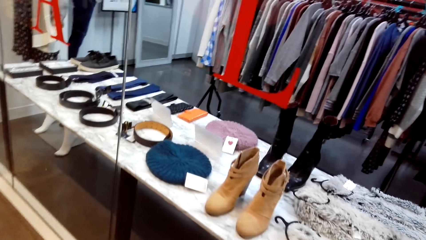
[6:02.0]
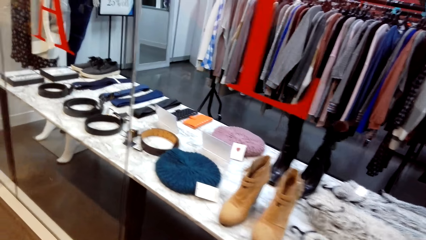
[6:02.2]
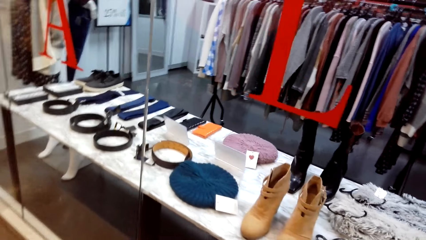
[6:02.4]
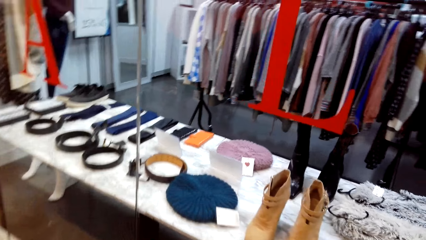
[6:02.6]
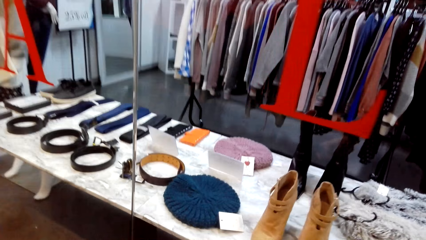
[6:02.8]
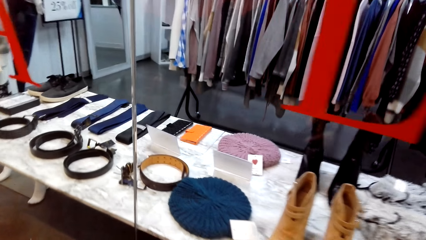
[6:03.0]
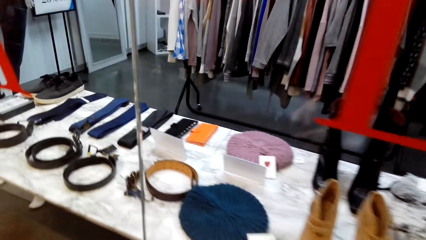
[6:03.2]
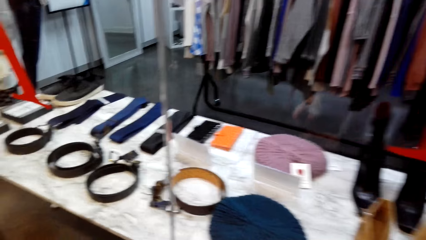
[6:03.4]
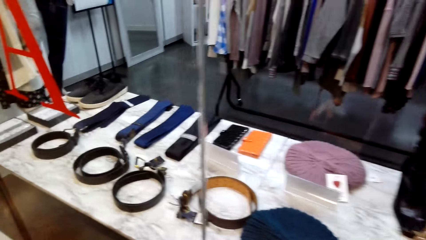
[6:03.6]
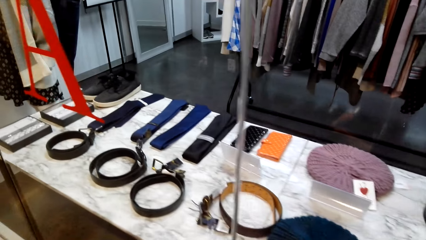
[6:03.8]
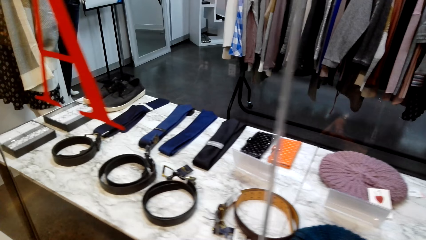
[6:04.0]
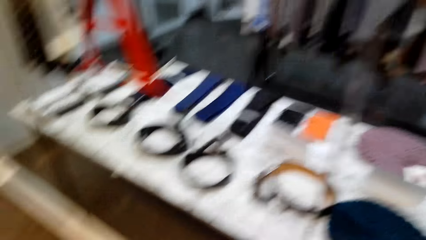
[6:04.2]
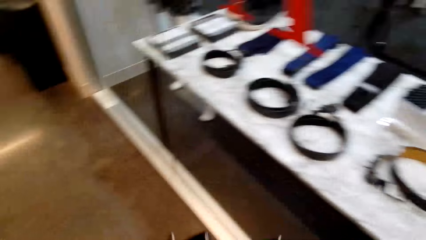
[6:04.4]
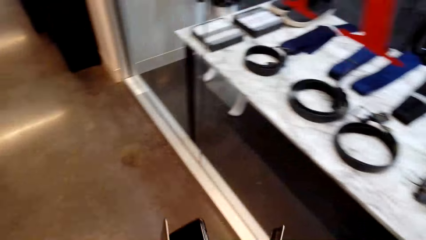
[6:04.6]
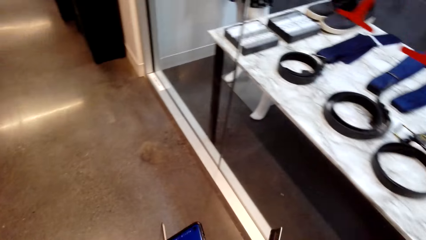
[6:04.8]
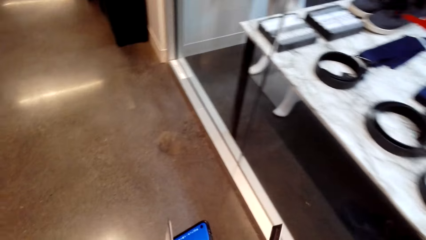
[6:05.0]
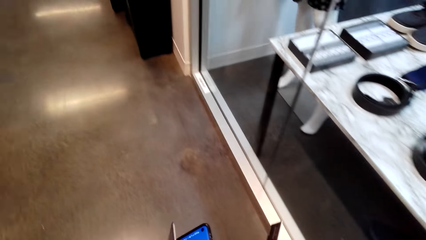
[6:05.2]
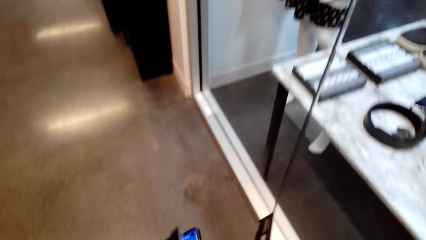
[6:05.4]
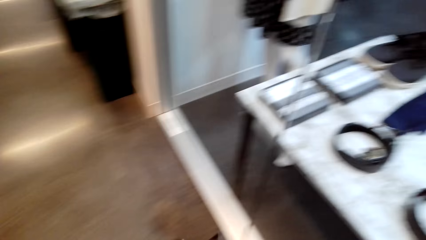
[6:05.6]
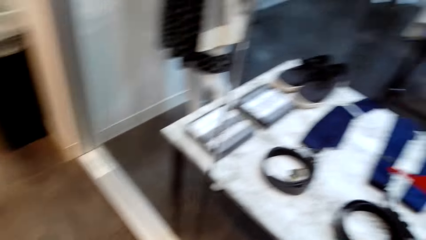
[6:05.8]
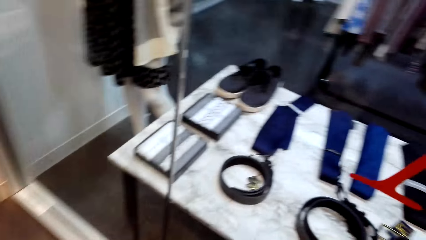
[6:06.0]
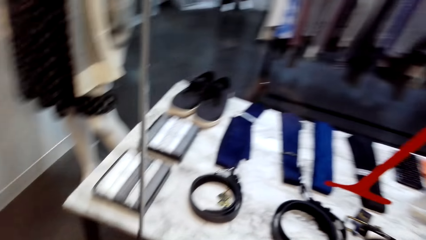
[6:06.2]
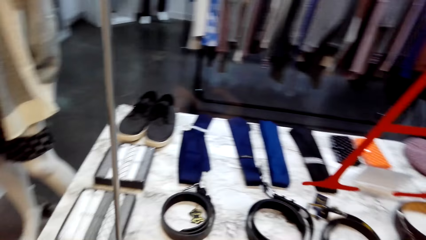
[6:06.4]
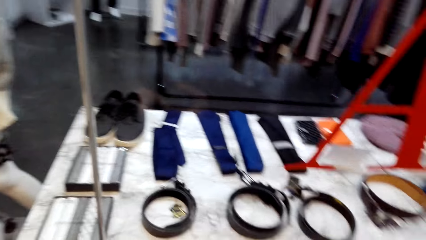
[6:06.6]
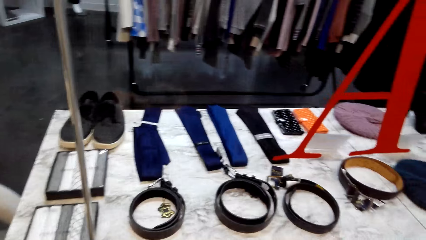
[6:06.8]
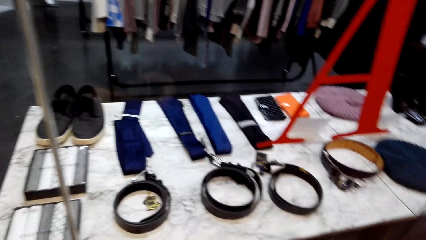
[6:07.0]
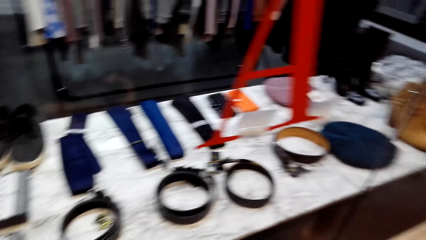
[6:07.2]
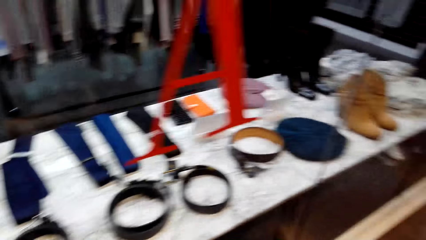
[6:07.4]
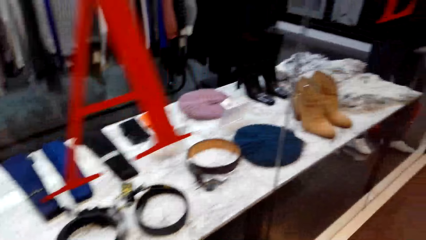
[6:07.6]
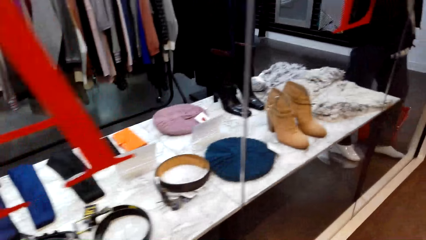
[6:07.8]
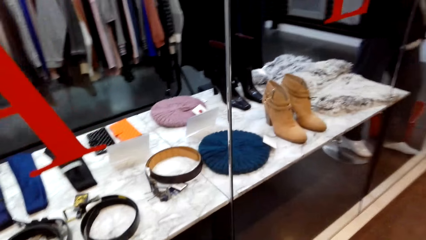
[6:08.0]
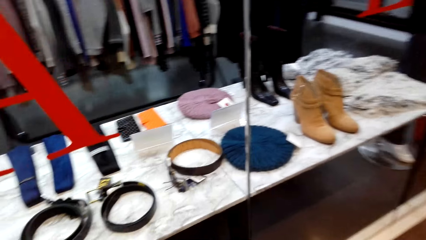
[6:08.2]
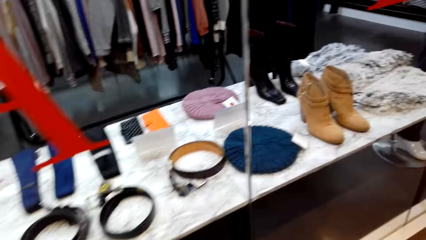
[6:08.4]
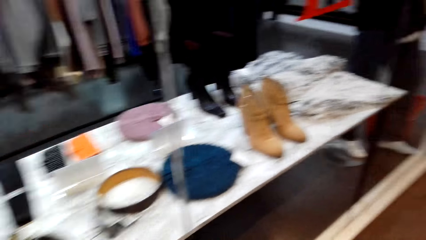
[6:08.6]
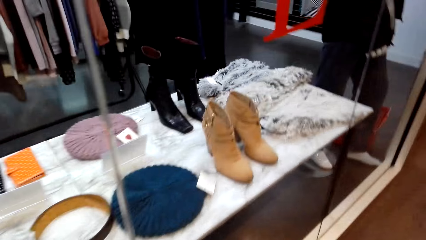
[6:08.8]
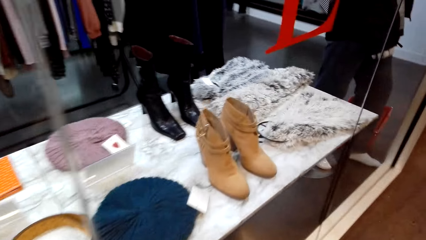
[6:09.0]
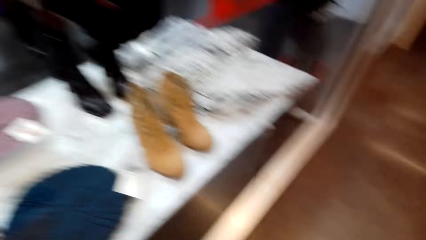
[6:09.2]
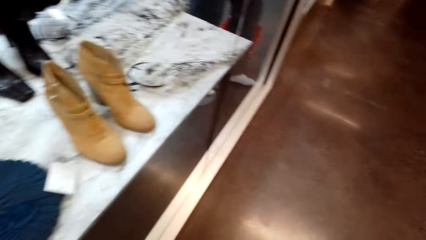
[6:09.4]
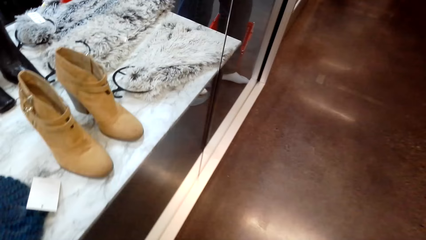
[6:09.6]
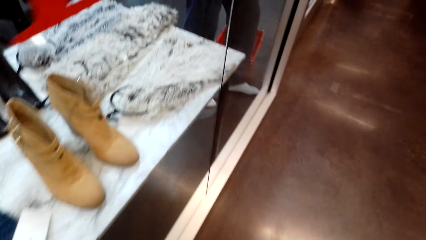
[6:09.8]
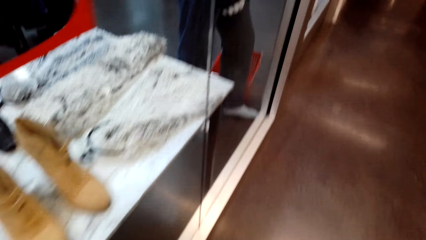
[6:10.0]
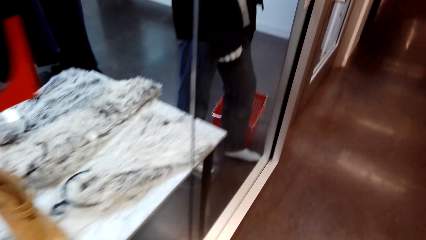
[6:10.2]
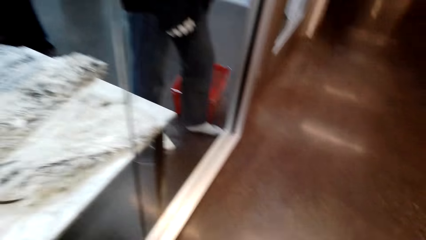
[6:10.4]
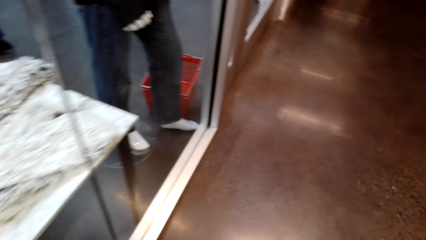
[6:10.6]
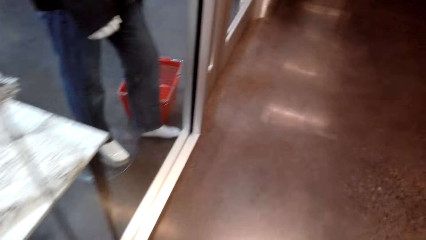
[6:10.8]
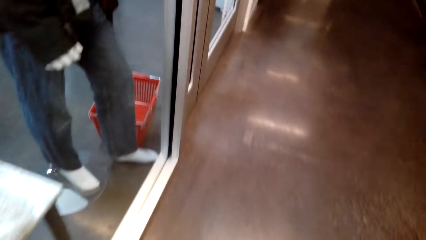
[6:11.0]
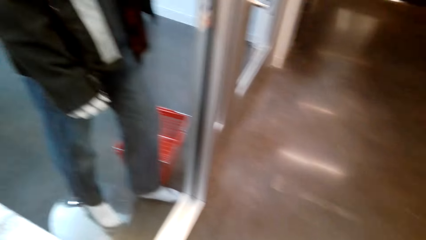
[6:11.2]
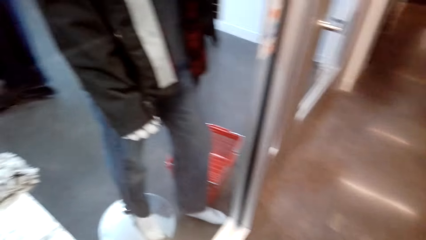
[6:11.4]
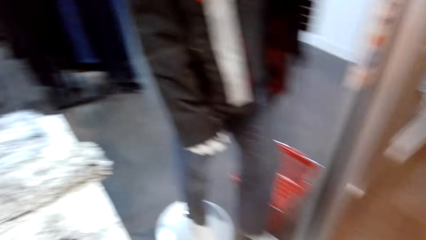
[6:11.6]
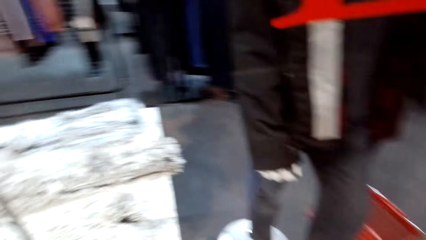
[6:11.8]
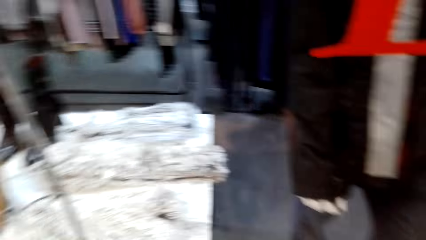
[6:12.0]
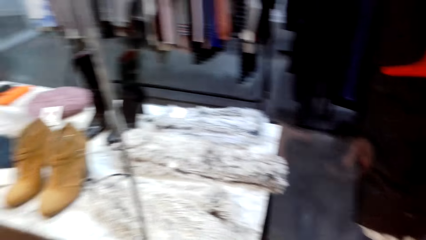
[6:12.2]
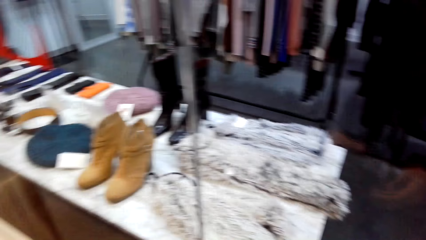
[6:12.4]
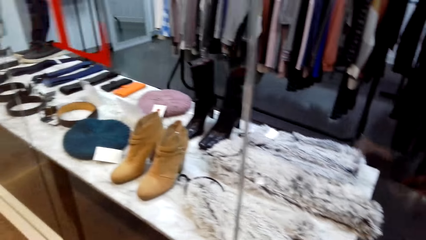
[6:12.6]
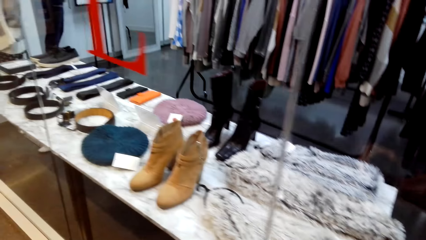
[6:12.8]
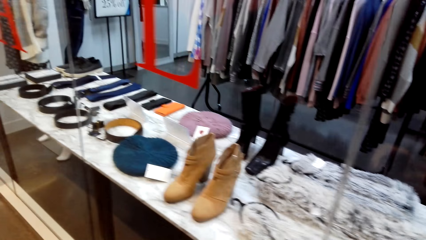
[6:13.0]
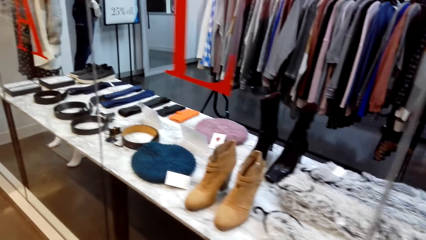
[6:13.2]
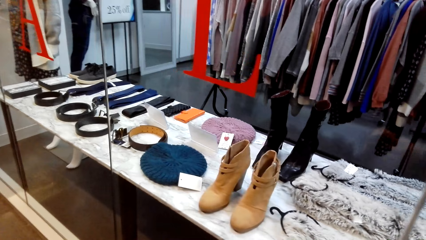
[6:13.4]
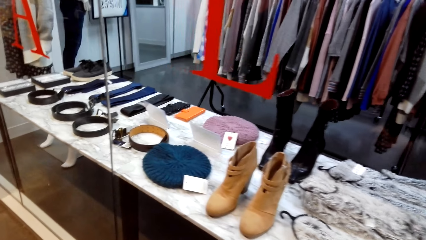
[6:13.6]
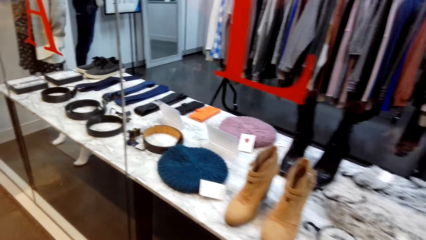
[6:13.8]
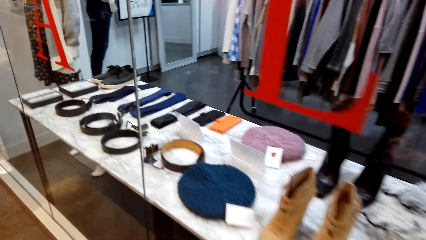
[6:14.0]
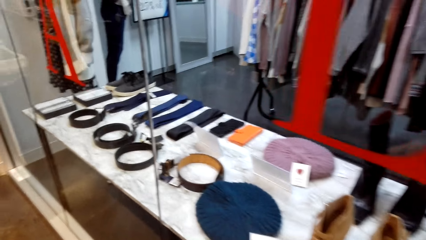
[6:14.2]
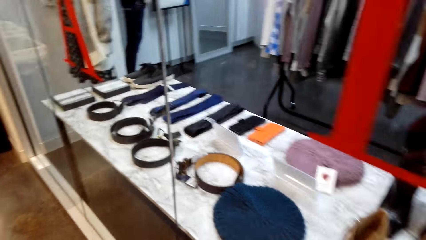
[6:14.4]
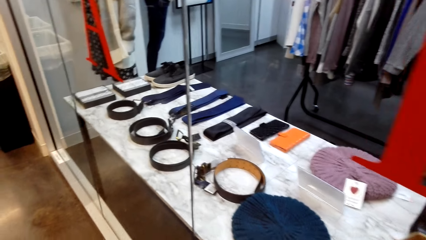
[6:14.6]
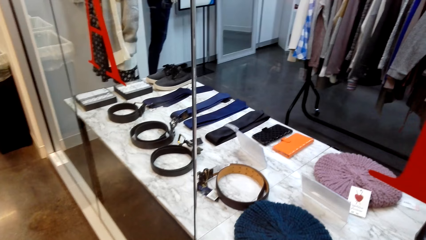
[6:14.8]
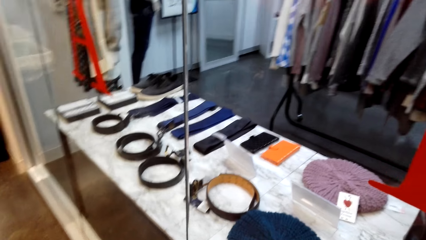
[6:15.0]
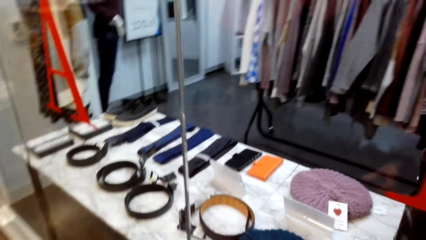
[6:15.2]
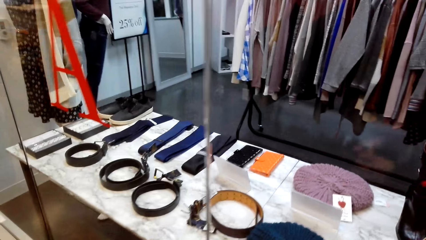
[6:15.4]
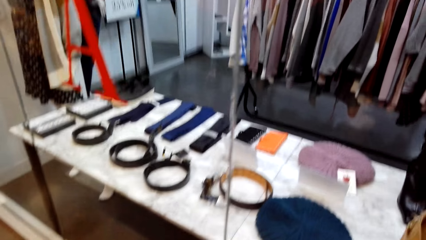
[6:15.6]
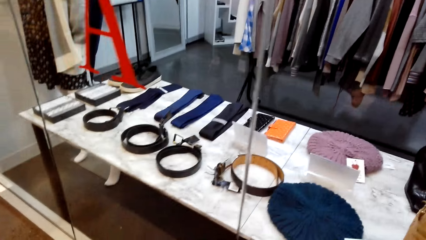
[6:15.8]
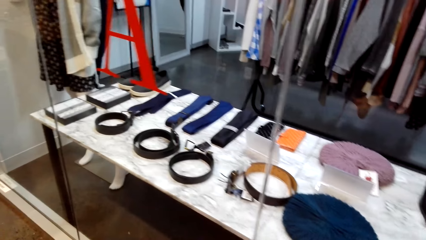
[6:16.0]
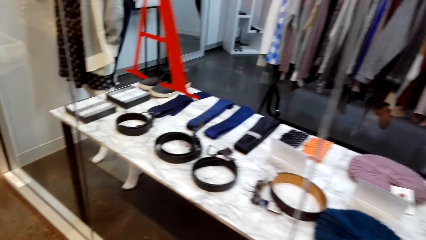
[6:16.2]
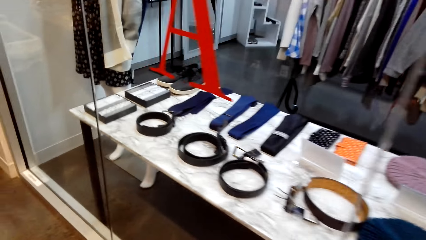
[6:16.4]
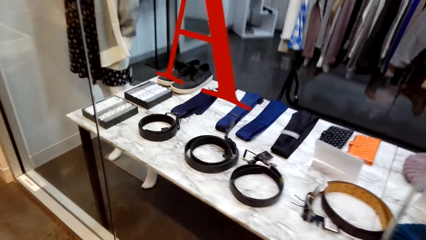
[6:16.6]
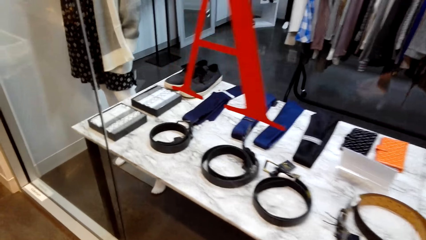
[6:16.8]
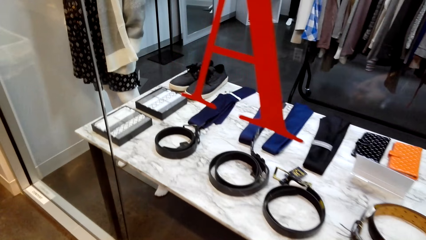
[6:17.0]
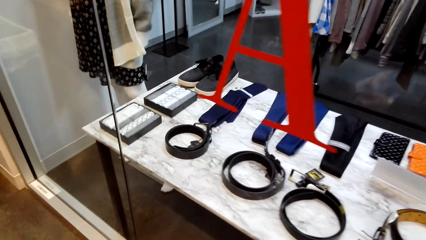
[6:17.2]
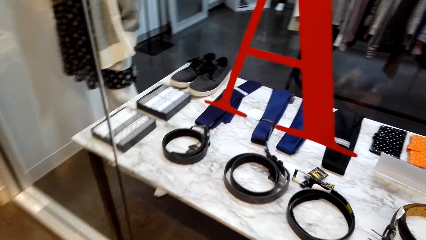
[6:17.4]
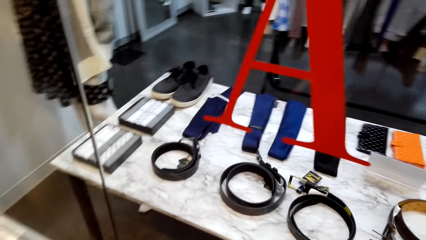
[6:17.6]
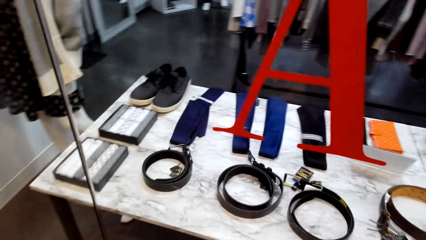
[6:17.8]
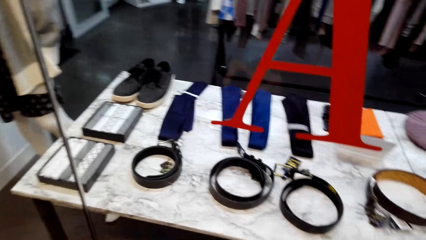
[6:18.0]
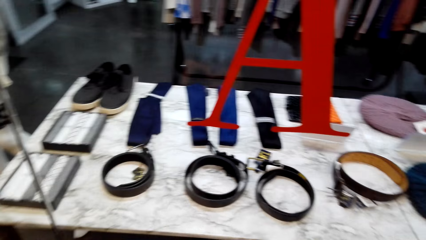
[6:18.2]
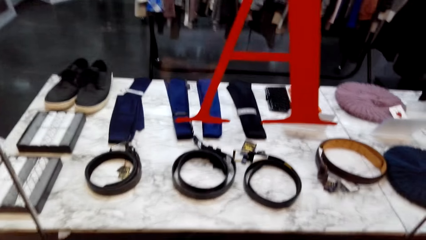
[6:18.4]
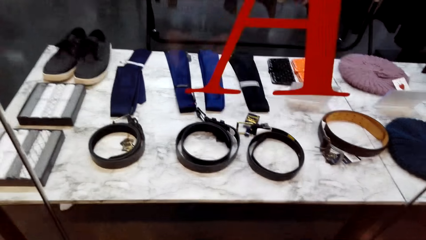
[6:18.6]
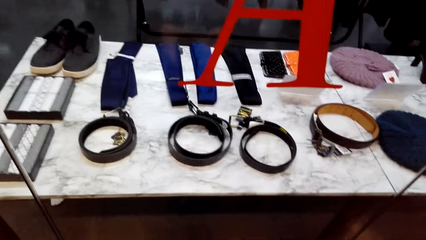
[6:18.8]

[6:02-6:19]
The camera wearer holds the phone. They look around.
